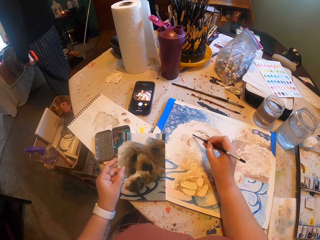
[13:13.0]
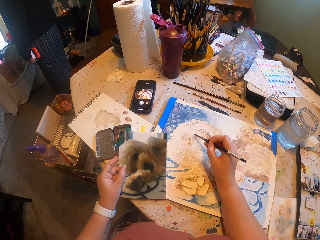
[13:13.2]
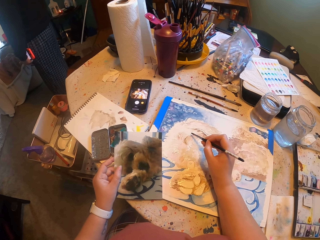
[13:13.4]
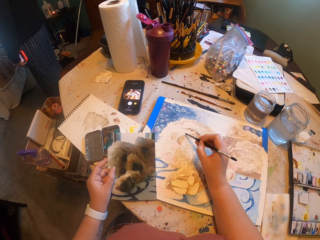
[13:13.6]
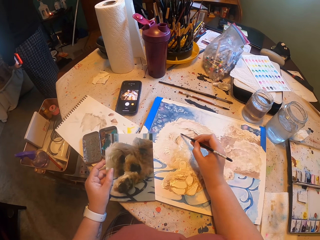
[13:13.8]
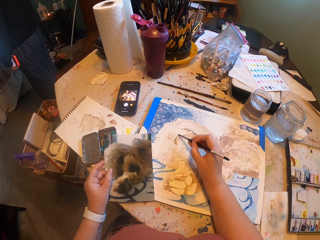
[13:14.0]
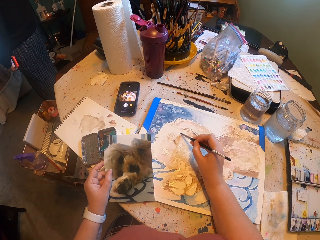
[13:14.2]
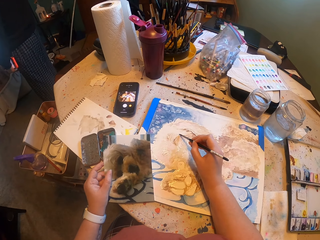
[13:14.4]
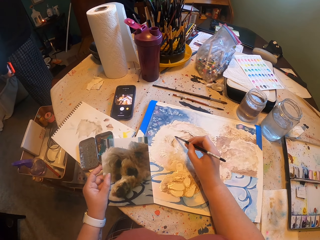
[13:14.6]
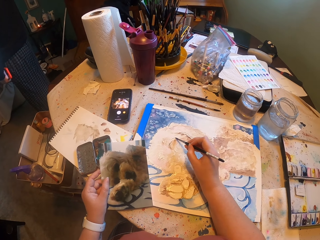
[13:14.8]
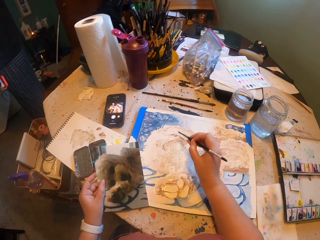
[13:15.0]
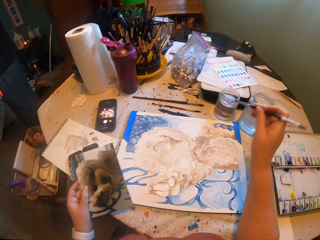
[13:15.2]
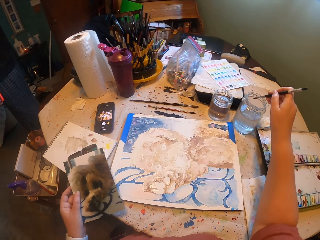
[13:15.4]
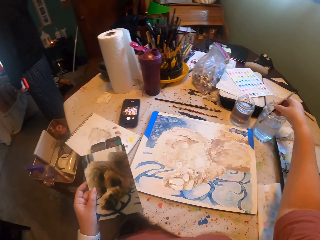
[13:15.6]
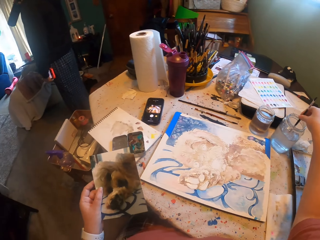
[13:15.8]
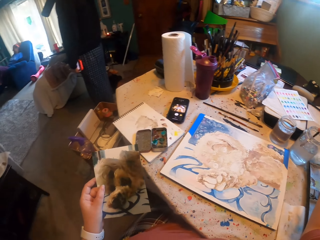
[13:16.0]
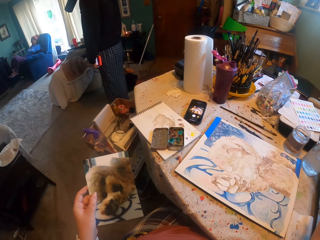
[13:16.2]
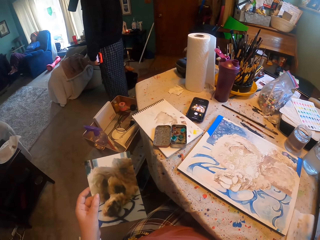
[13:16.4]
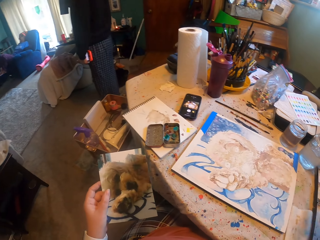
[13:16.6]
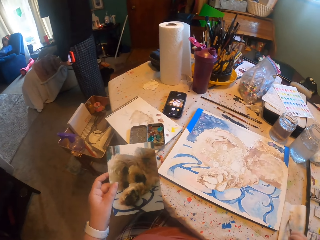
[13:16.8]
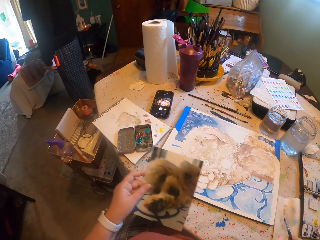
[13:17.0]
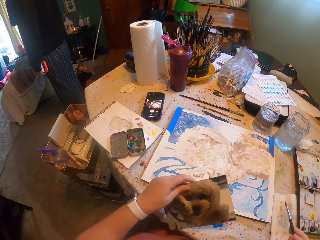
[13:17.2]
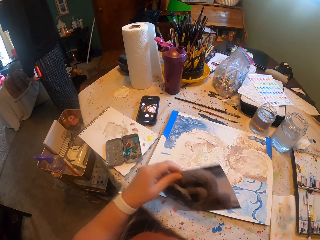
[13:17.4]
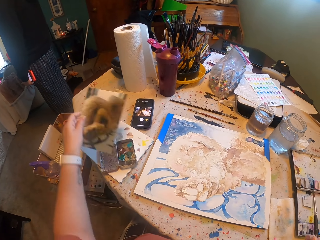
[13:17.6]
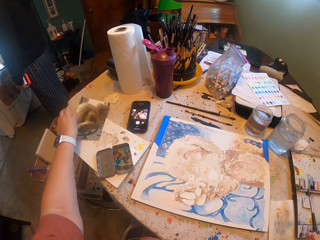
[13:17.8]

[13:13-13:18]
The camera wearer paints on a canvas. They dip the paint brush in water.
